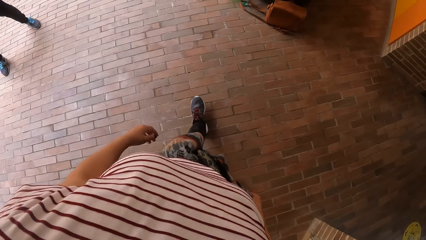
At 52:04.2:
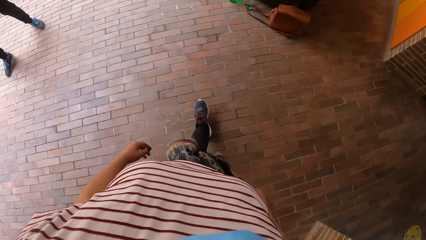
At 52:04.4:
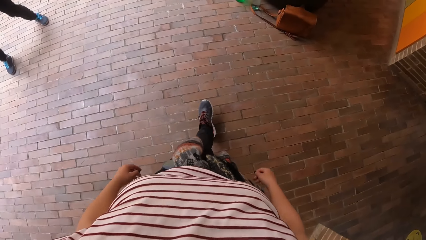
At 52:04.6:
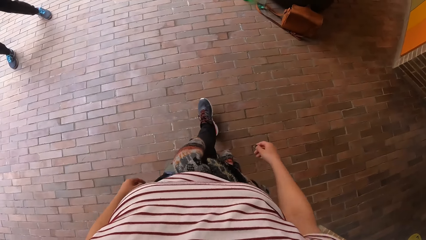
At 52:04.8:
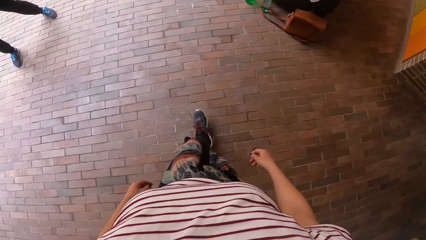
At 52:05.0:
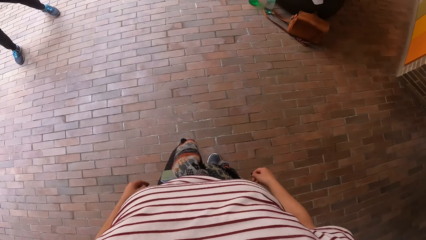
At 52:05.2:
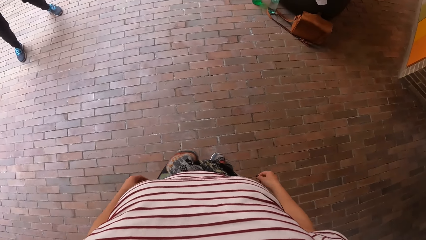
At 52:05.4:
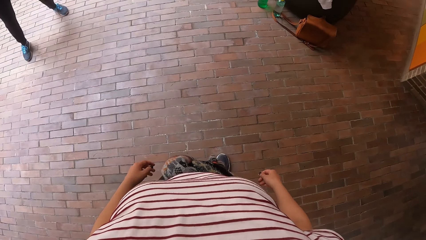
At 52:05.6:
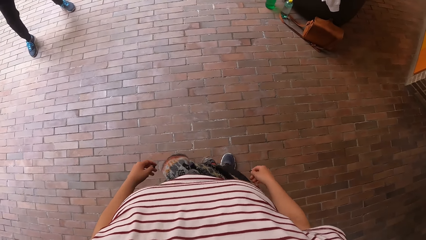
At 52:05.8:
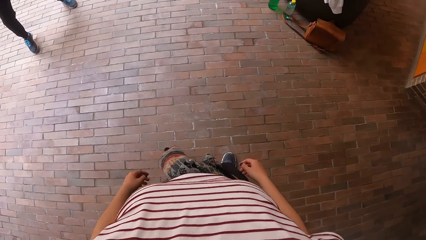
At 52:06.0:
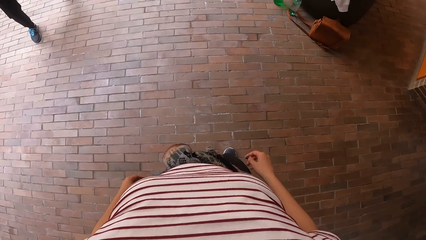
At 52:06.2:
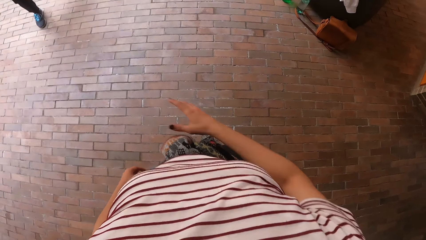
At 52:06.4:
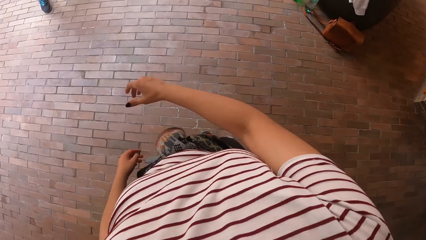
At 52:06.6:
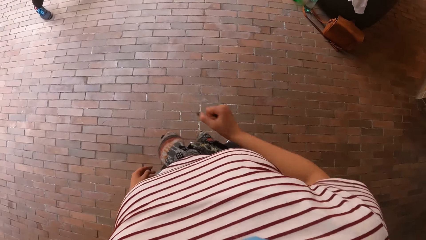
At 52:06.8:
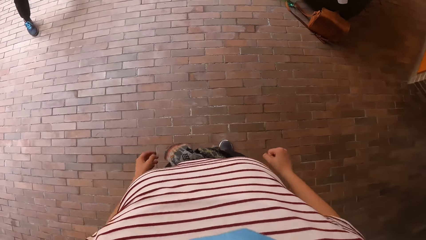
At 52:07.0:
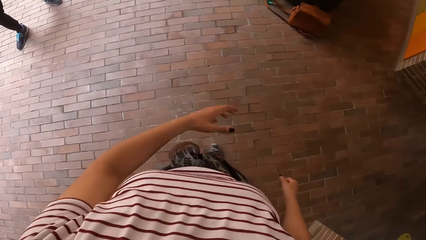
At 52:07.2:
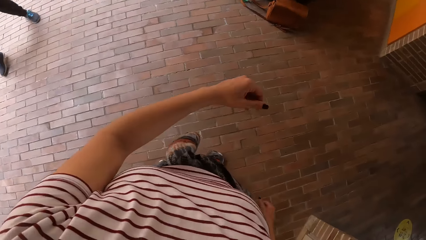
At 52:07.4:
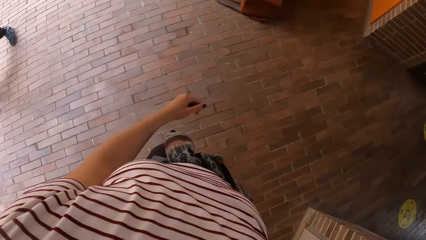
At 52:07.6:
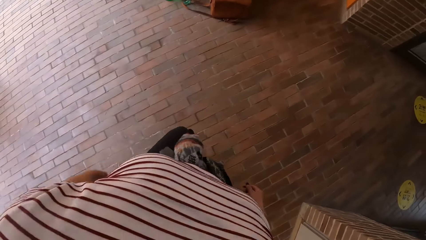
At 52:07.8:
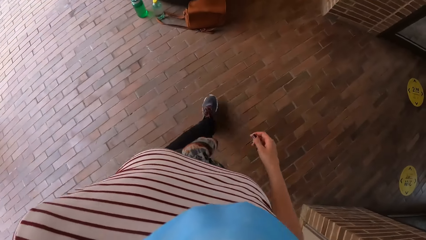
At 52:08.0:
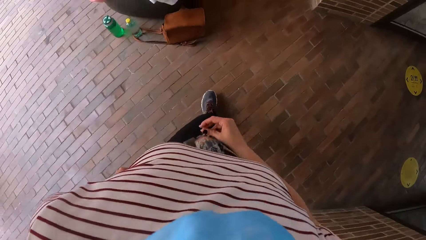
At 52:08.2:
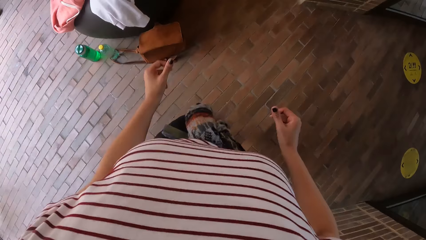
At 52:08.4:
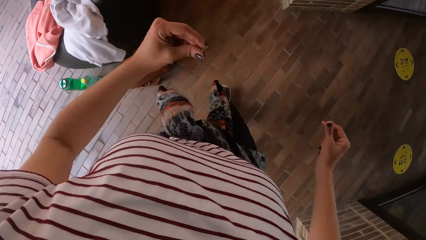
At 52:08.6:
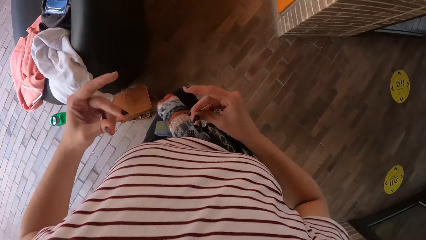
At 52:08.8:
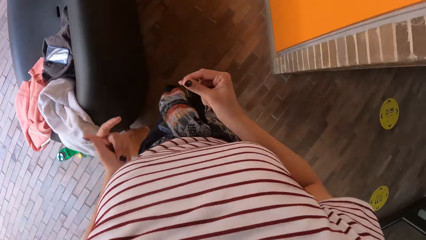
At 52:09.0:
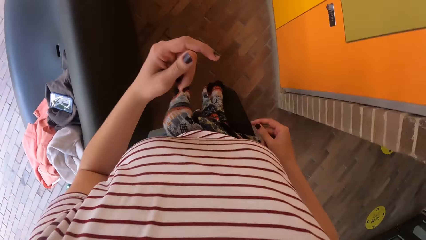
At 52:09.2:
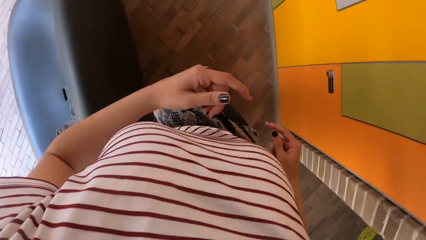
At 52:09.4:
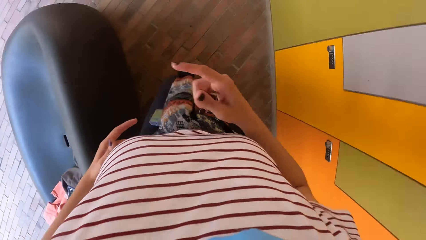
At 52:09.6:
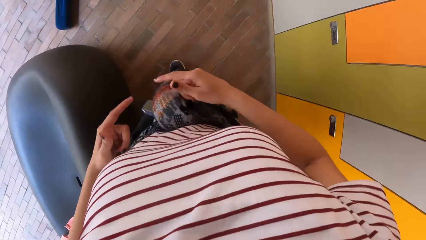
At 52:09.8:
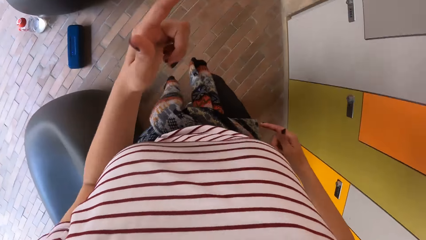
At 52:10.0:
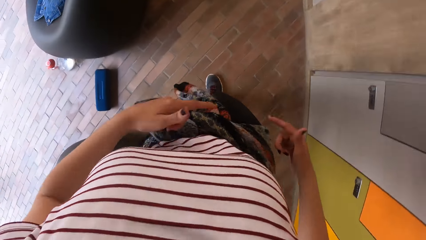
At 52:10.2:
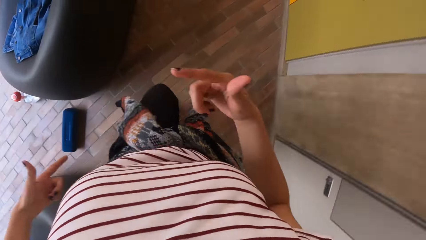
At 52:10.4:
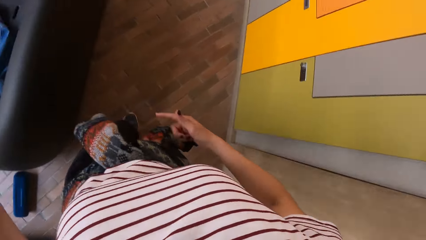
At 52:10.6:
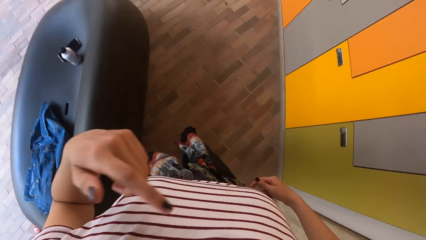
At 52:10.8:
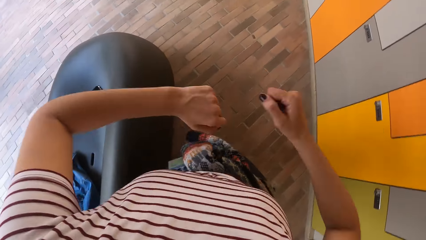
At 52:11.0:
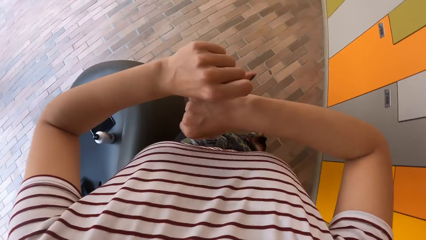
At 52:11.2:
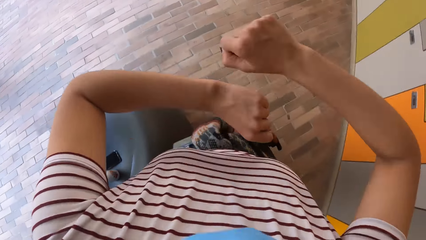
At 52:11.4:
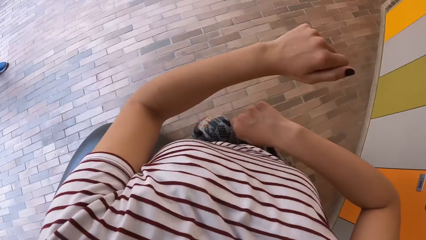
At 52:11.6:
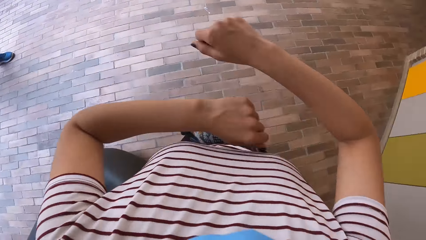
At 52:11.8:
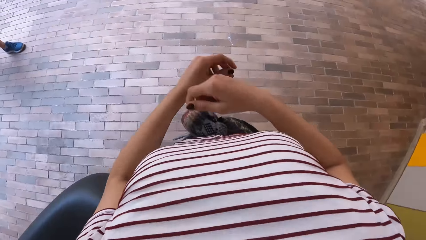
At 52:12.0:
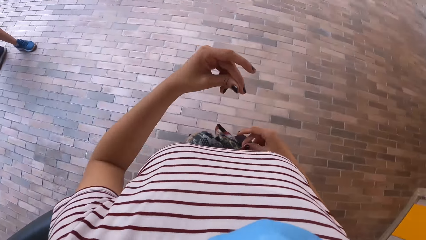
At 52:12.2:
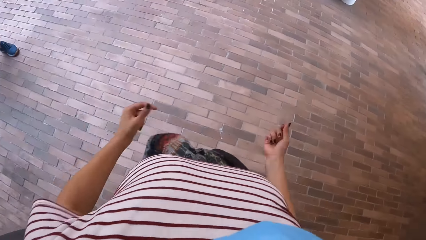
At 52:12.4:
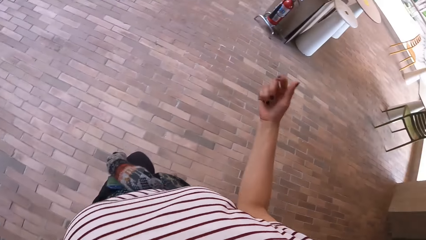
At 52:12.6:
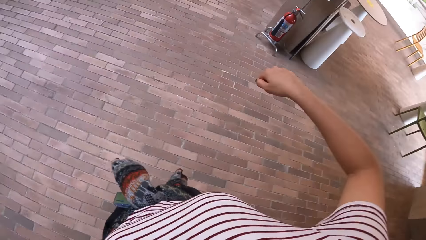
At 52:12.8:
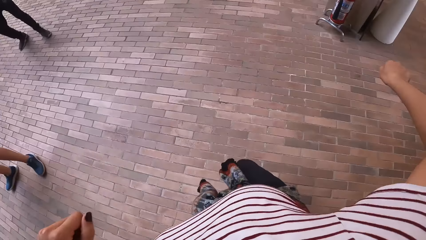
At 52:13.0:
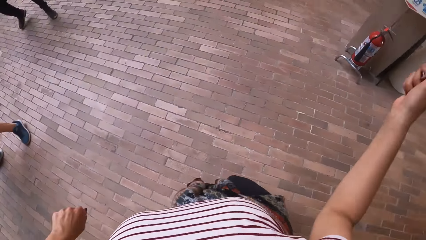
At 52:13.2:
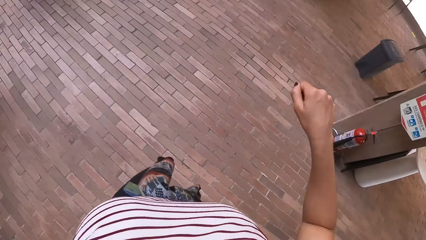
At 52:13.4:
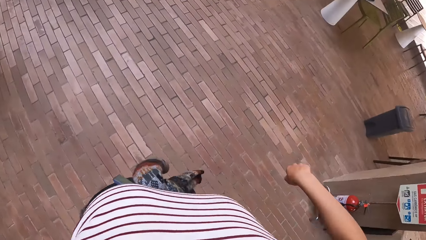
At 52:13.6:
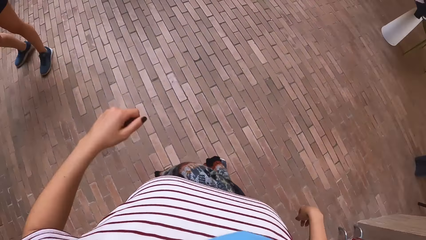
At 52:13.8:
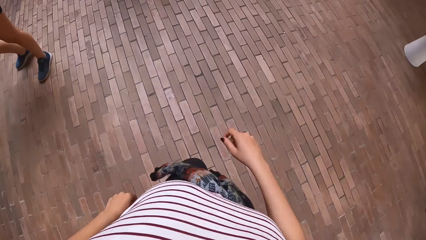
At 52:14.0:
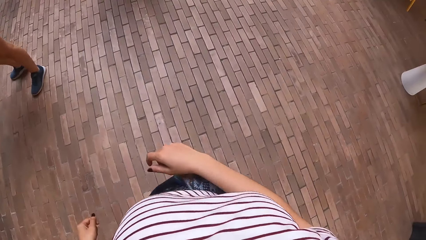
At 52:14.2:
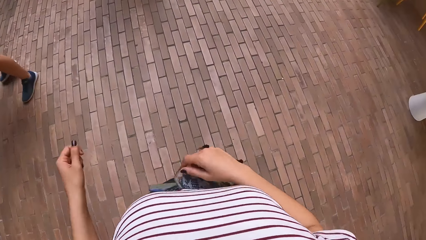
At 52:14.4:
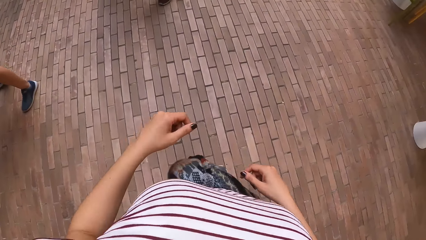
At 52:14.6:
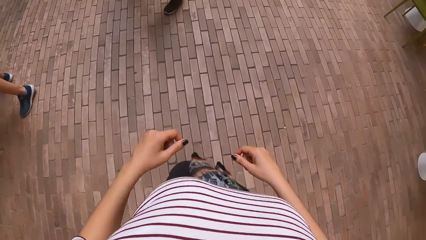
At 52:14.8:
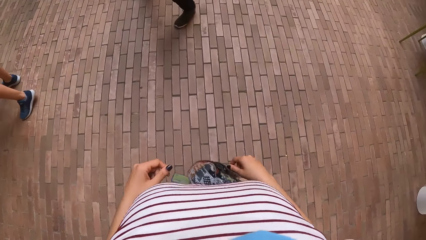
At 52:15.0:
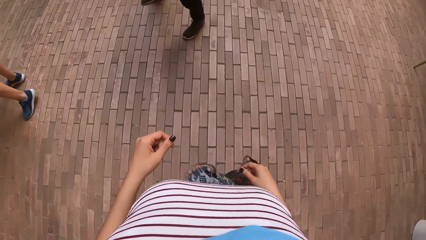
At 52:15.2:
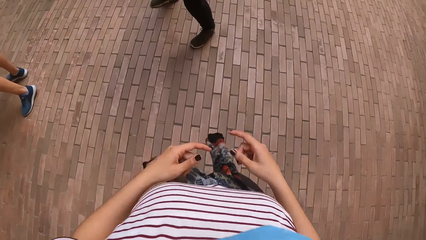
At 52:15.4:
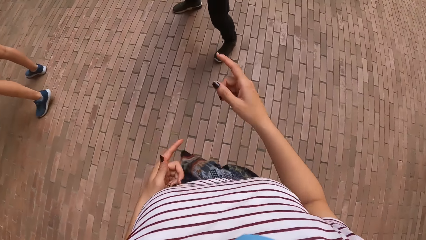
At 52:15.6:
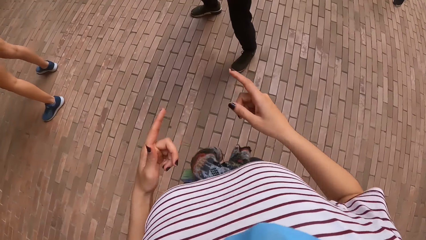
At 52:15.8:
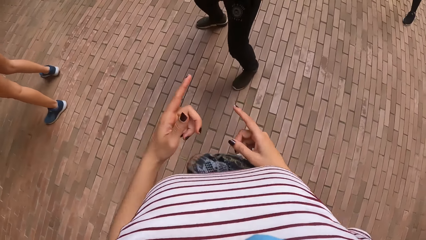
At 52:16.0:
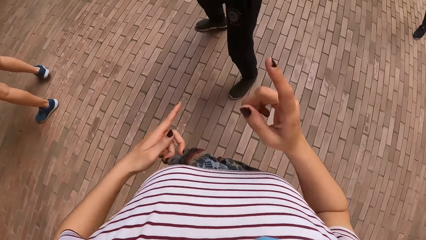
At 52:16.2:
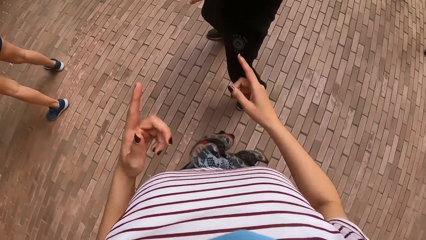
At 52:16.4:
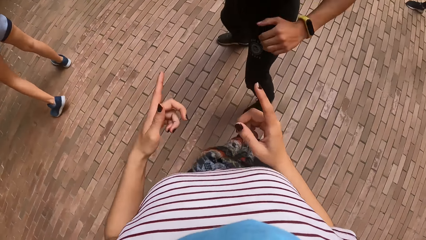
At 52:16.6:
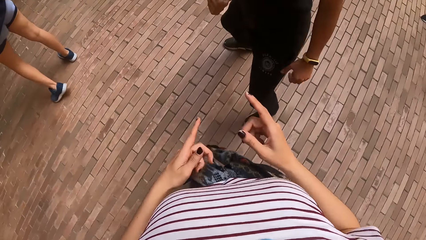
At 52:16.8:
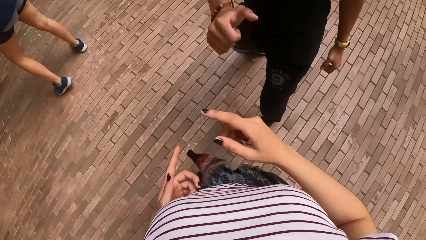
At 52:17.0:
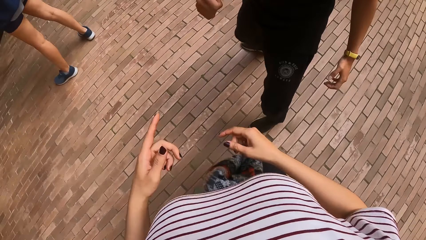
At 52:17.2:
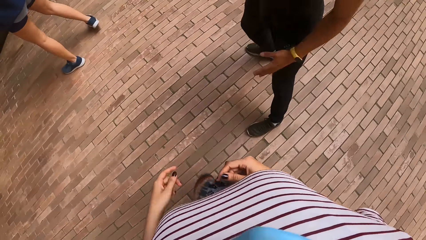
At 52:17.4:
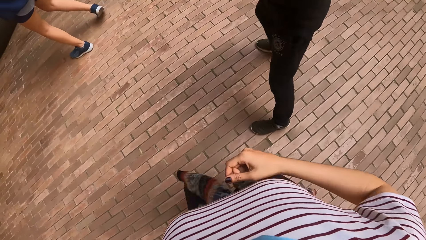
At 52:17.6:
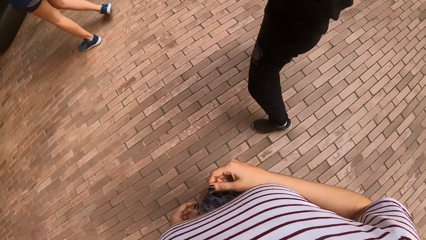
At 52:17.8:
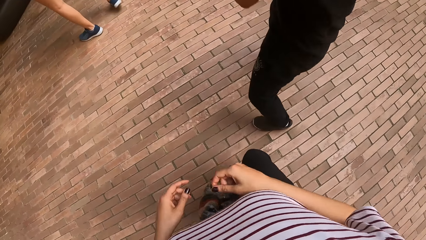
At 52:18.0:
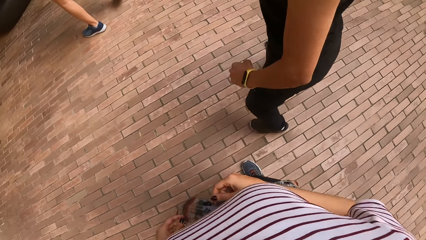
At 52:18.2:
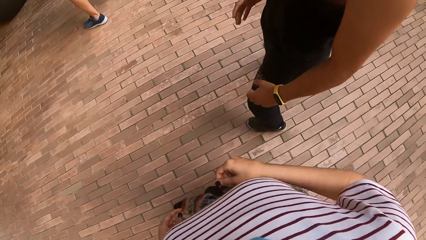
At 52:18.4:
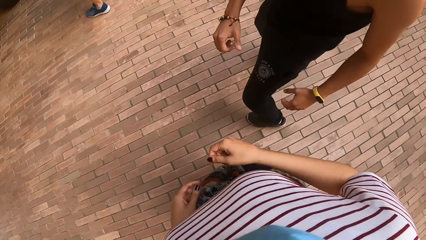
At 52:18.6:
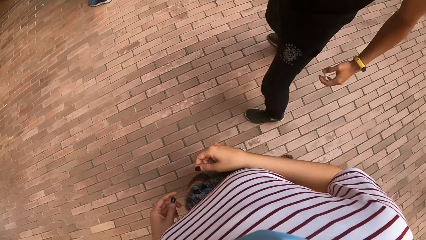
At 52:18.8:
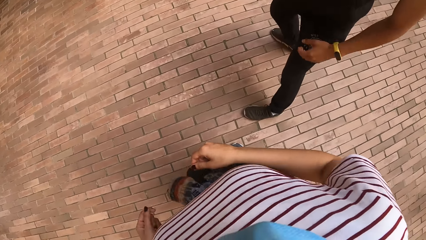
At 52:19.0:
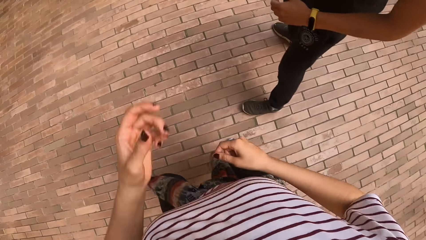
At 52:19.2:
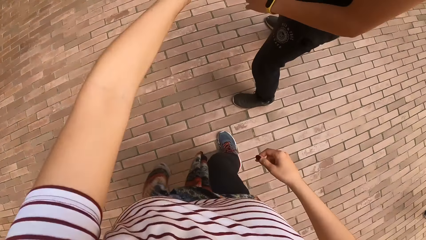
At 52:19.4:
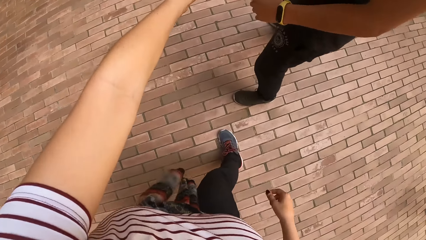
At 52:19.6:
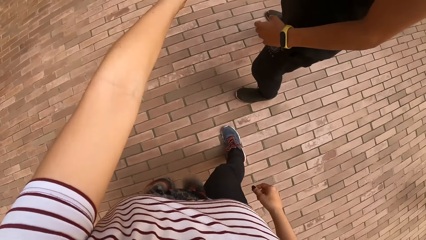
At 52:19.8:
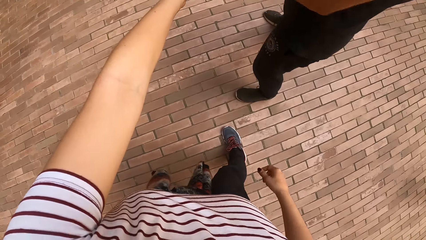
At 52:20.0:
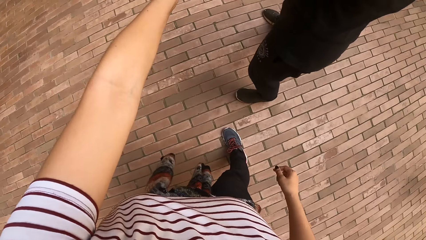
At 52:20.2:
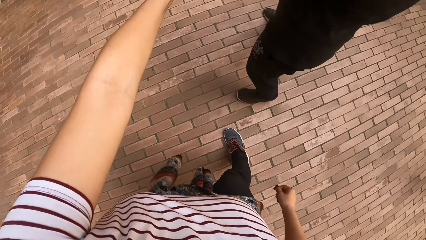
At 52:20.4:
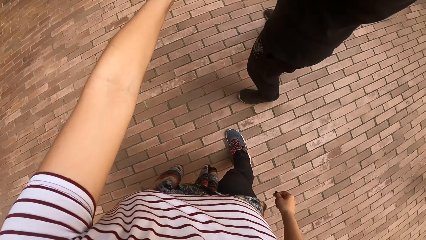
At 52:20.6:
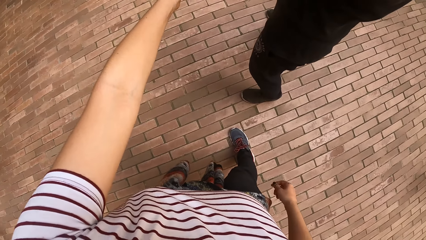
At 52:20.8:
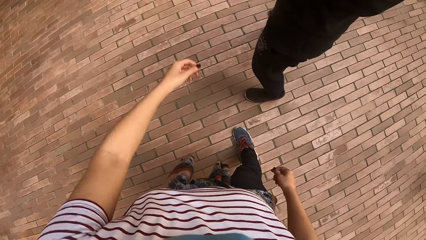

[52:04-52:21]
The camera wearer dances. They walk around the house. A man dances. The camera wearer demonstrates to colleagues.
